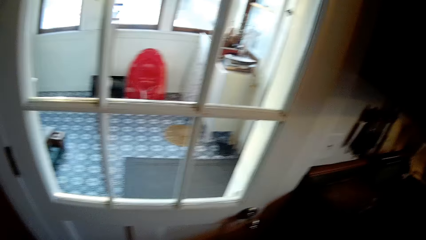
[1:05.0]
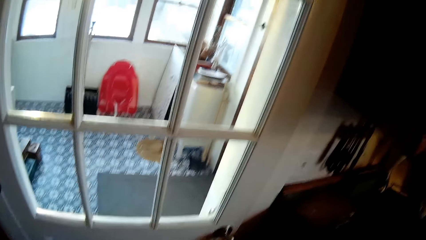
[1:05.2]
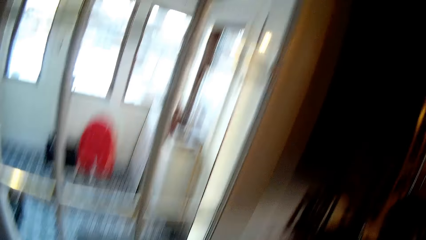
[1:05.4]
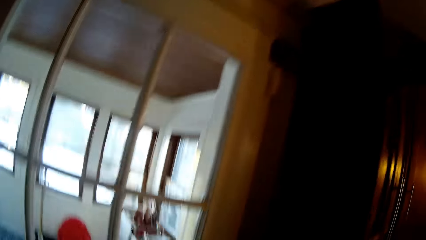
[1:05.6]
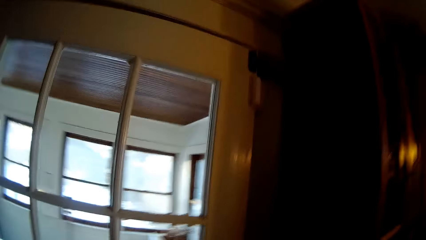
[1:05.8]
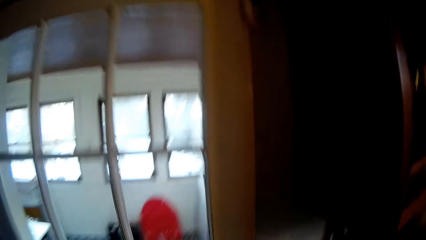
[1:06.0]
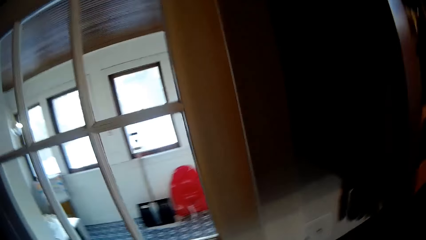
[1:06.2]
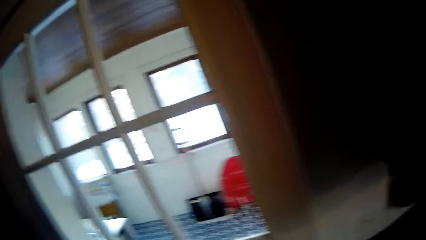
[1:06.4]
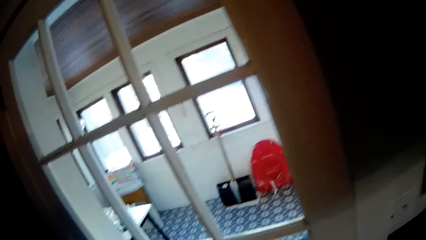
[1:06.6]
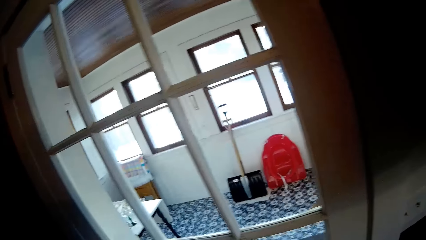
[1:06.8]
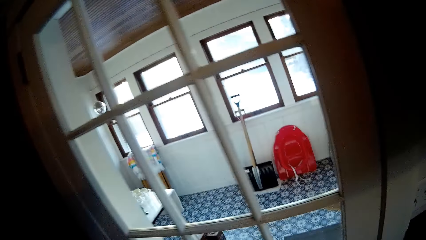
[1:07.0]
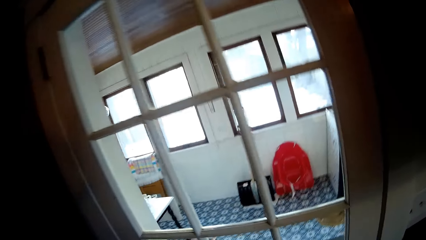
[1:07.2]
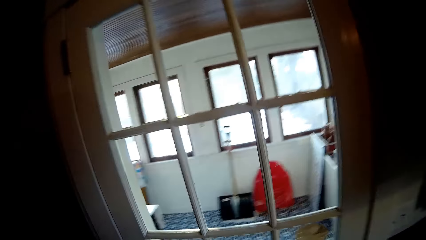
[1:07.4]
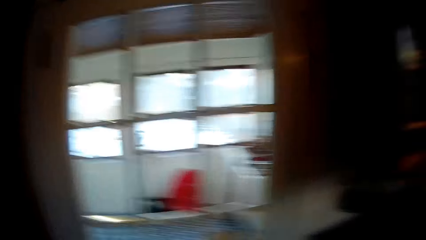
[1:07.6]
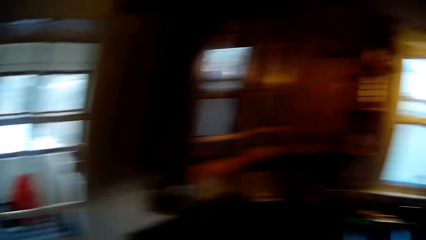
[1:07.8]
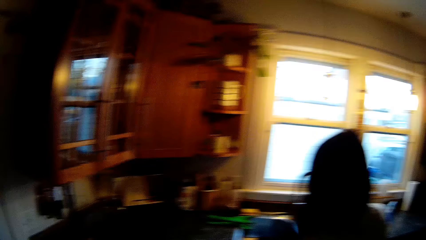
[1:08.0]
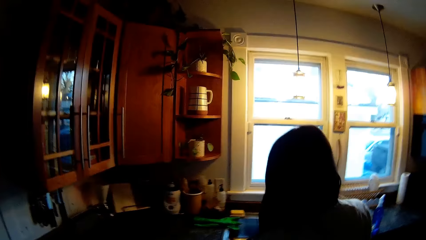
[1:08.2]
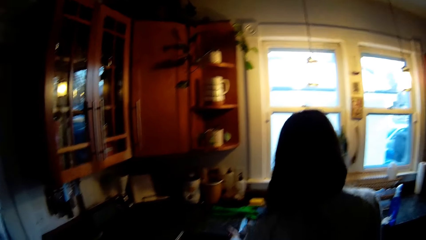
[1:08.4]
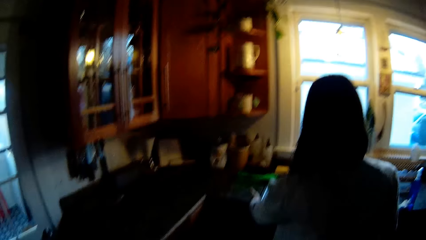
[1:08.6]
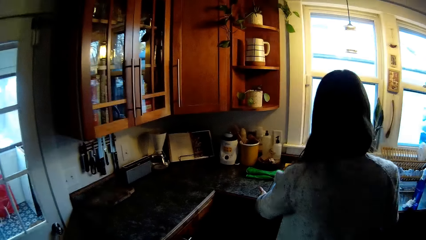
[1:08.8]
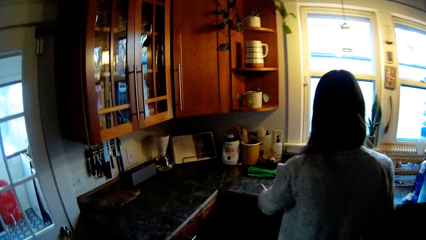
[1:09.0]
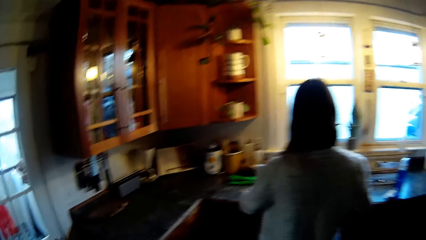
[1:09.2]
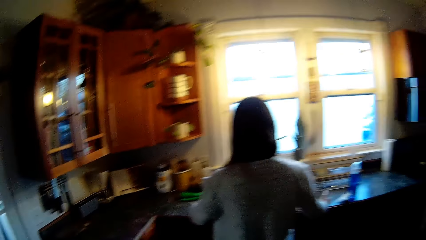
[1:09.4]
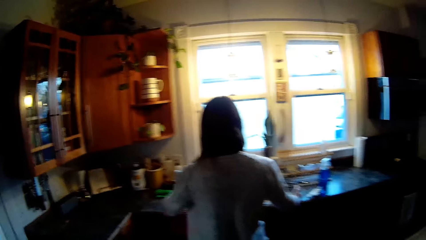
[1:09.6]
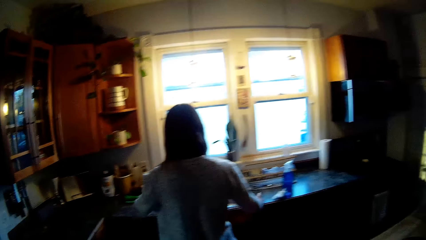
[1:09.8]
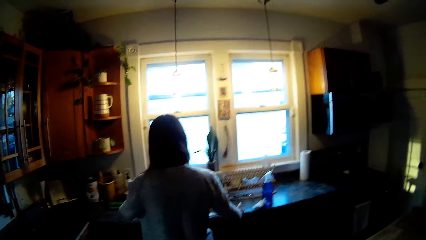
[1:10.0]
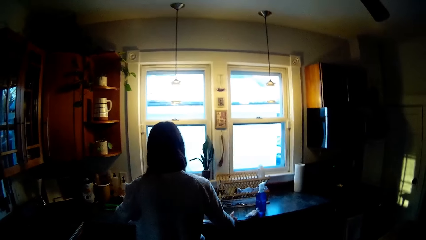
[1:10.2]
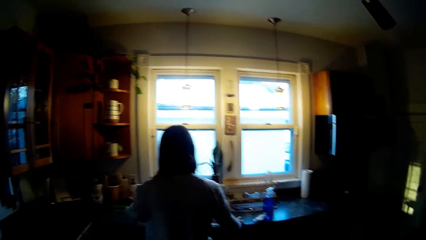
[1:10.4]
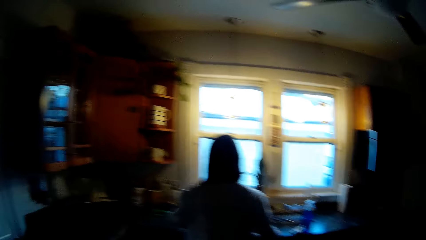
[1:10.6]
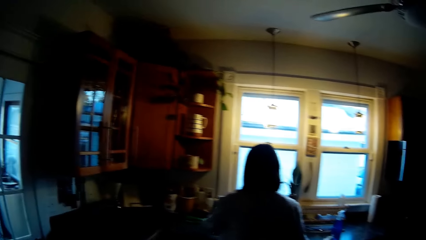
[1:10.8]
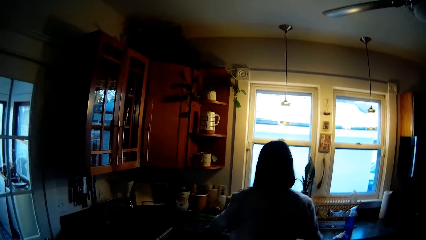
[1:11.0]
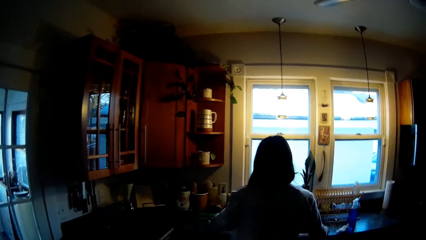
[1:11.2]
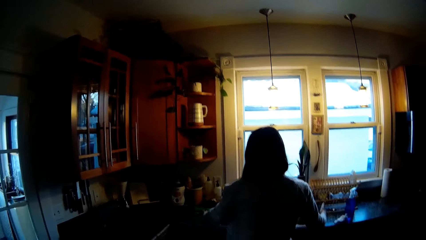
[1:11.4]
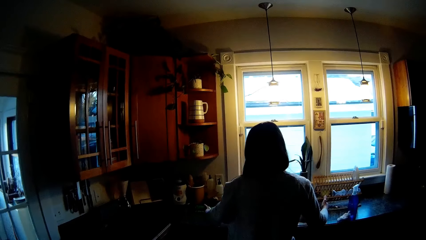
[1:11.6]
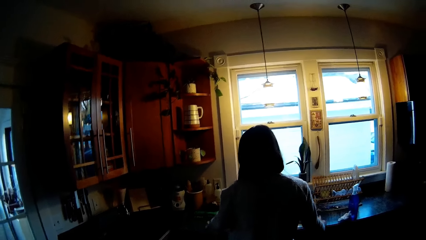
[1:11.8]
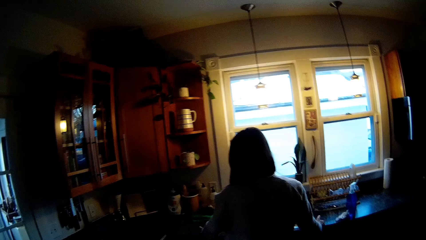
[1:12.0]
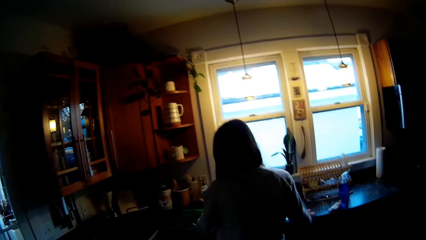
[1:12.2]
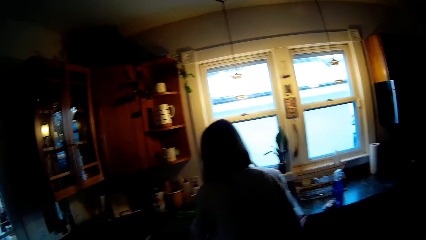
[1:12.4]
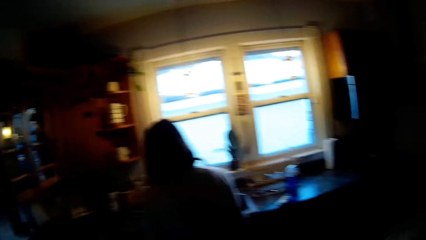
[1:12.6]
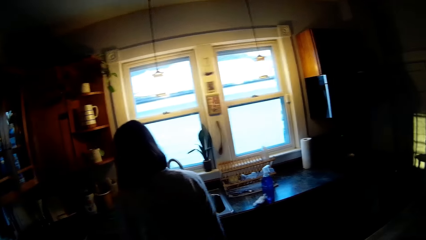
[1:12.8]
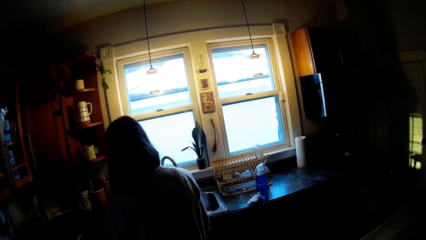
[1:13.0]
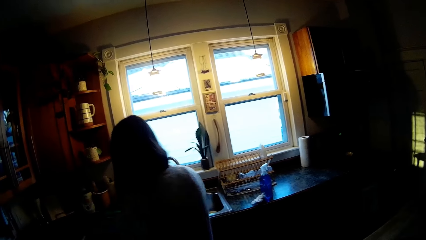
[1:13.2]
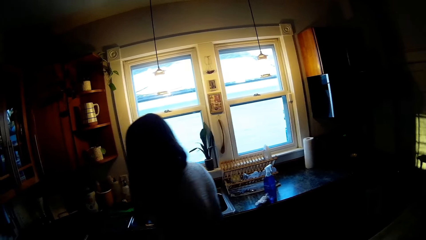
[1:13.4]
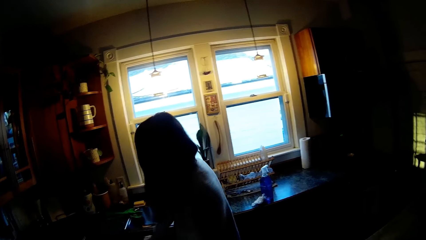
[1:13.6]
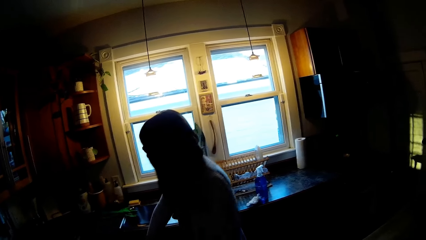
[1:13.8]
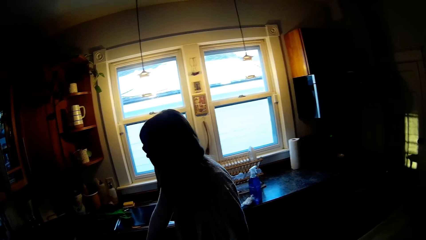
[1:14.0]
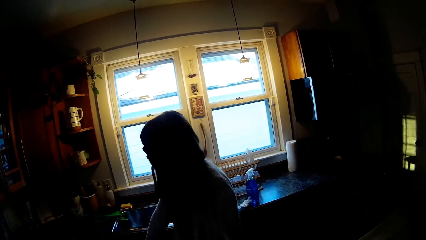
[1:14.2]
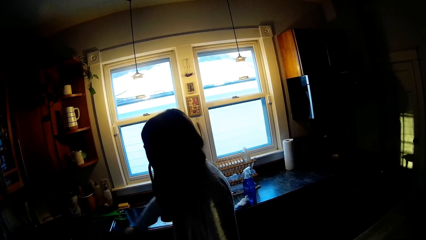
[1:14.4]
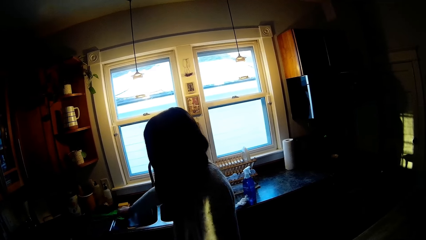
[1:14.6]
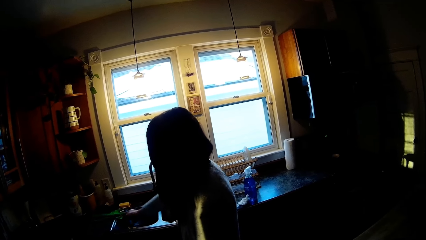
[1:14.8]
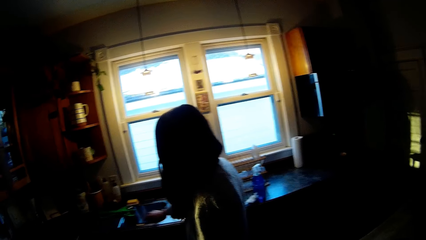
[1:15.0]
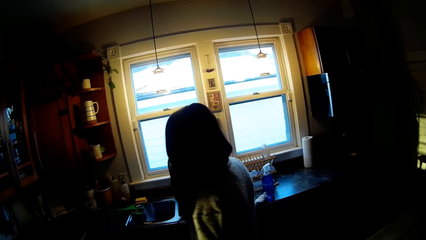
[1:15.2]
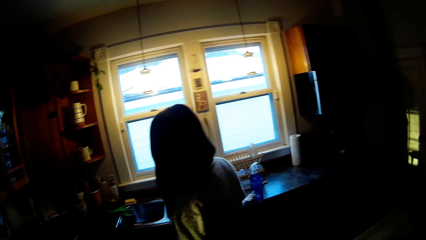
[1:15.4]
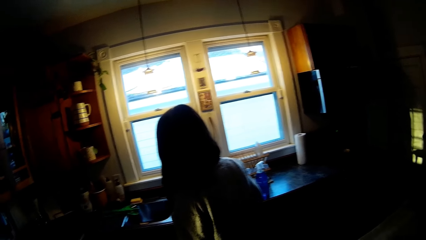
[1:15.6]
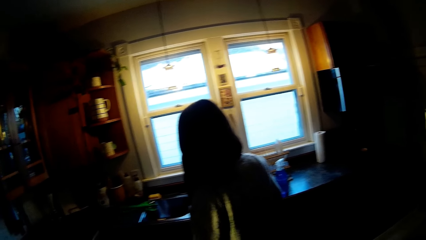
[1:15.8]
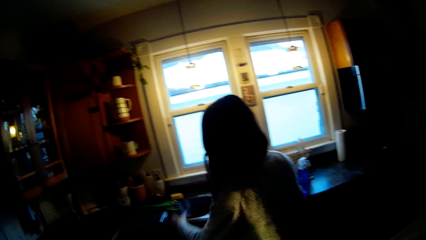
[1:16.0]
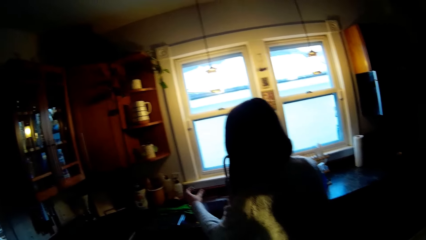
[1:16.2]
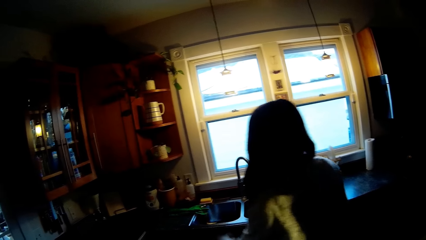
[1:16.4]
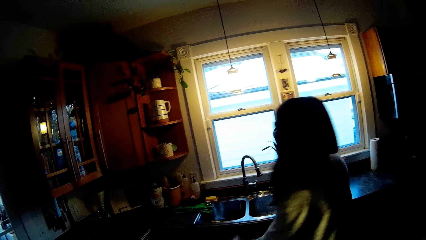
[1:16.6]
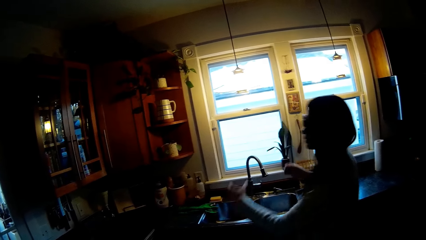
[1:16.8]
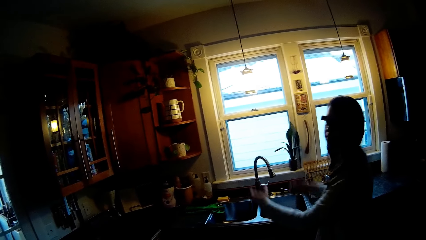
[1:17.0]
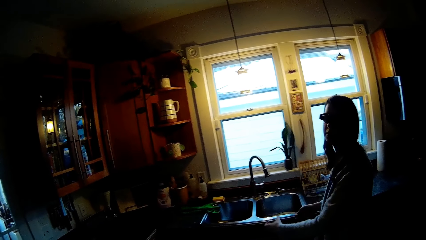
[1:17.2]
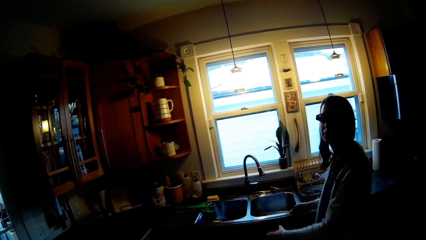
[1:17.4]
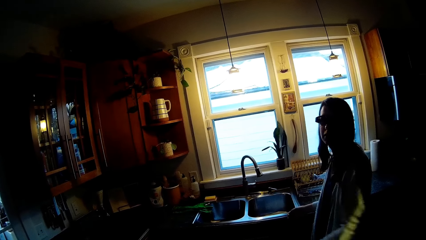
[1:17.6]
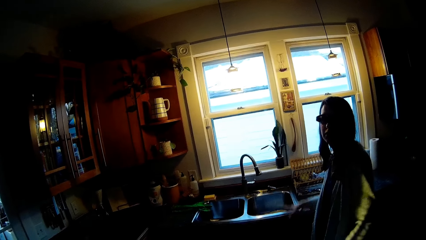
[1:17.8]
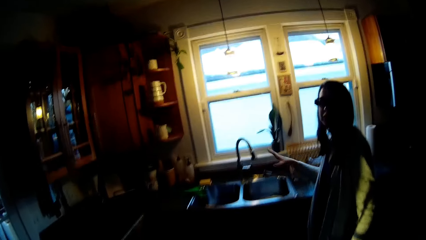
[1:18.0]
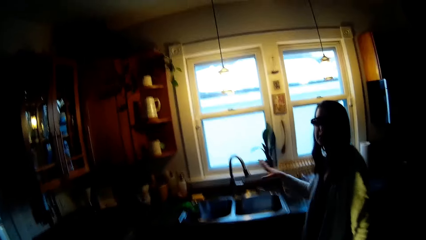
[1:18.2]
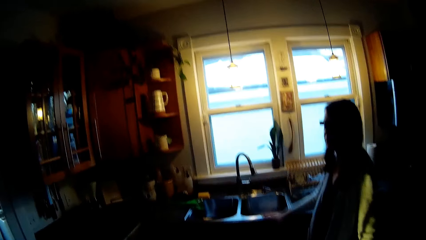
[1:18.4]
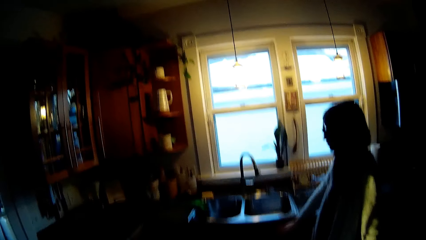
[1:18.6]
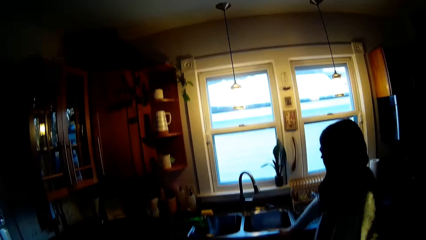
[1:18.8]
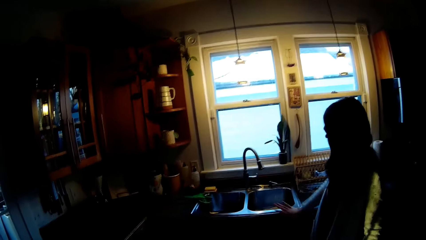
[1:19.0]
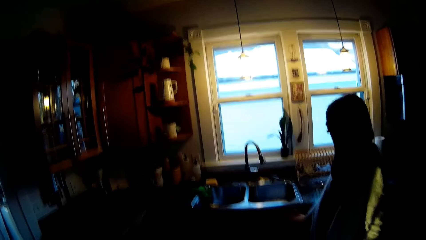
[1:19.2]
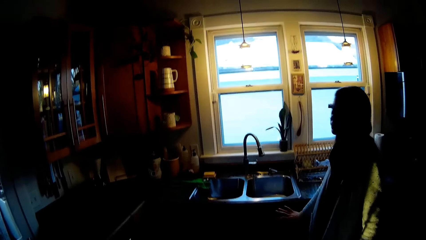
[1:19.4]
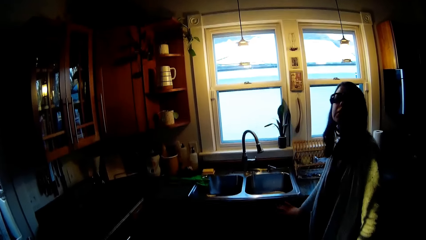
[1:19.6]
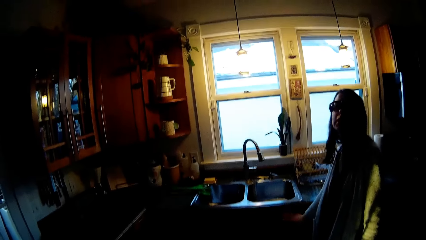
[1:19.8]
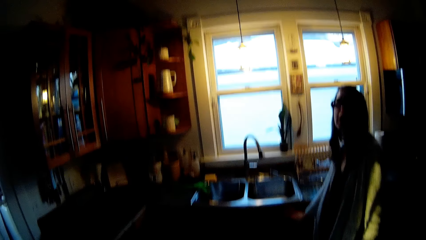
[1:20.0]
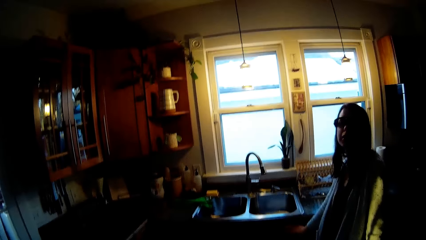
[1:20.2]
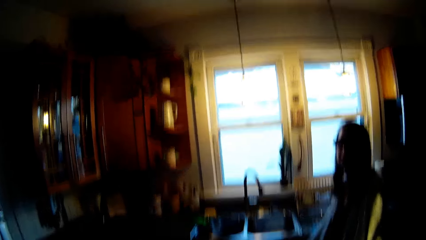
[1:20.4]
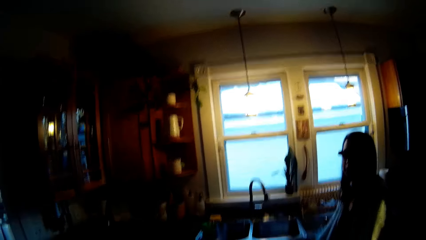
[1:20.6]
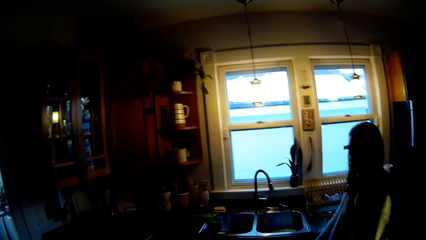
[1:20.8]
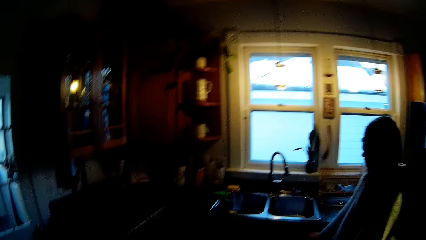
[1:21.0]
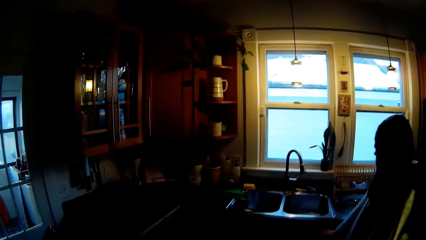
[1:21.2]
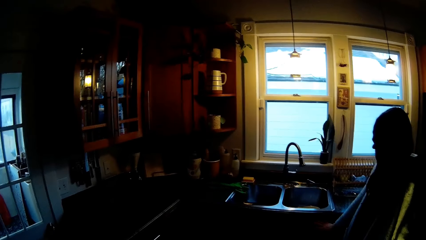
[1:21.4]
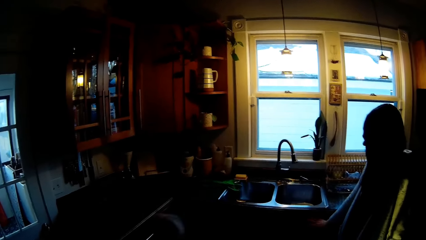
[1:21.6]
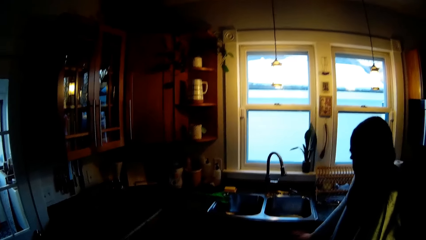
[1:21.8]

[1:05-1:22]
The camera wearer looks around. A woman does something. The woman moves the hand. The woman does something. The woman does something with both hands.
